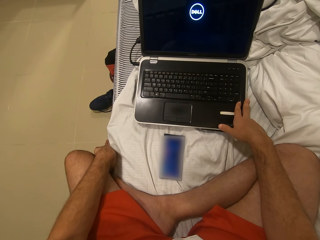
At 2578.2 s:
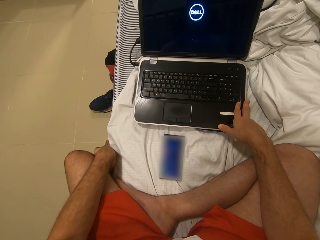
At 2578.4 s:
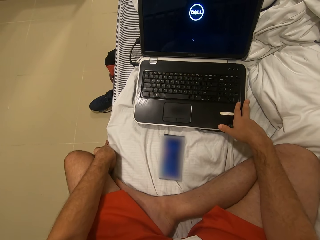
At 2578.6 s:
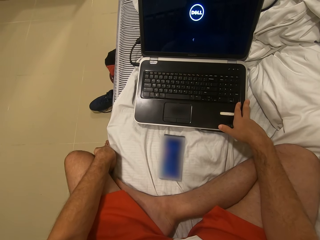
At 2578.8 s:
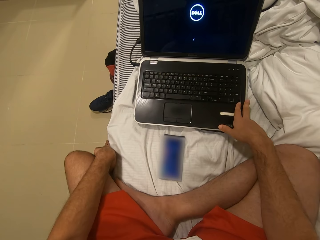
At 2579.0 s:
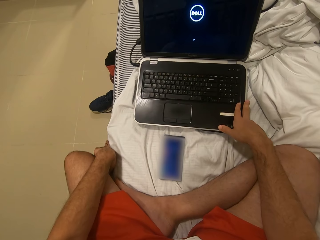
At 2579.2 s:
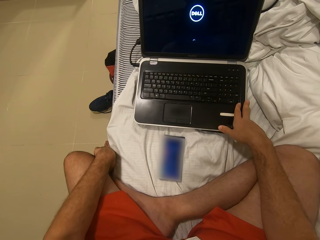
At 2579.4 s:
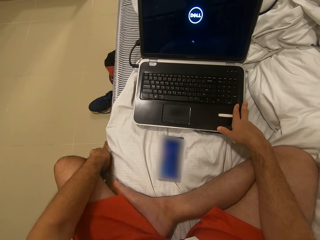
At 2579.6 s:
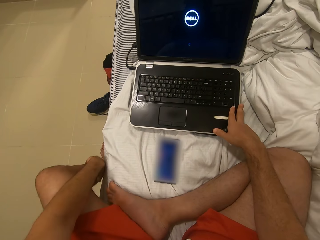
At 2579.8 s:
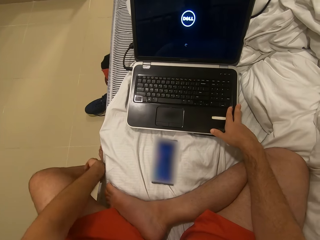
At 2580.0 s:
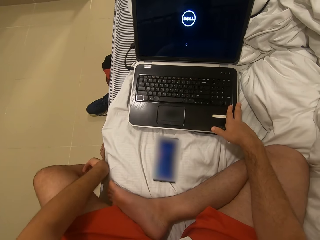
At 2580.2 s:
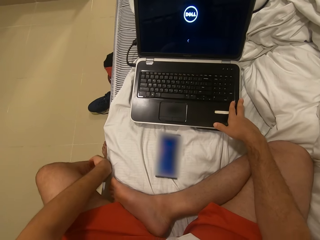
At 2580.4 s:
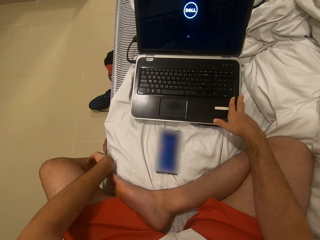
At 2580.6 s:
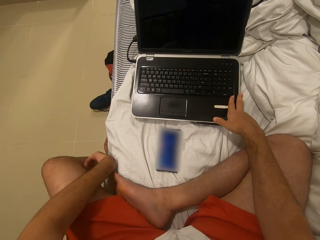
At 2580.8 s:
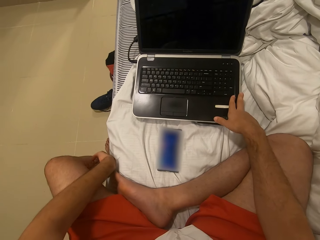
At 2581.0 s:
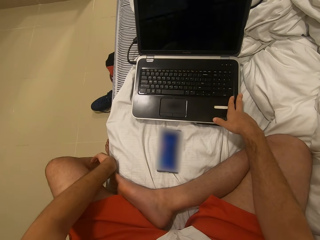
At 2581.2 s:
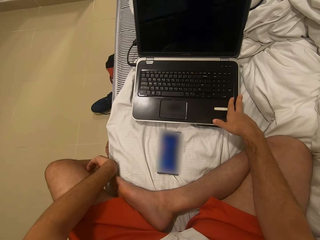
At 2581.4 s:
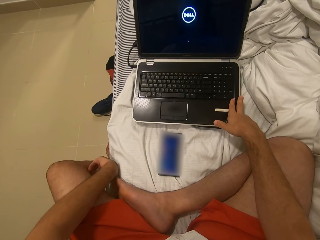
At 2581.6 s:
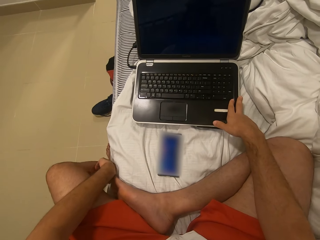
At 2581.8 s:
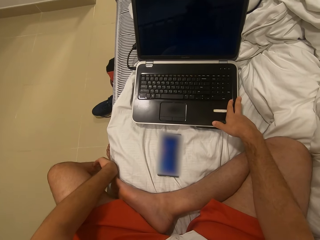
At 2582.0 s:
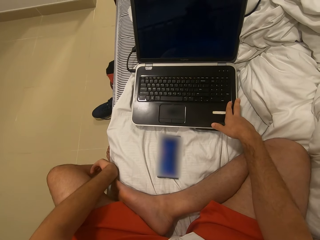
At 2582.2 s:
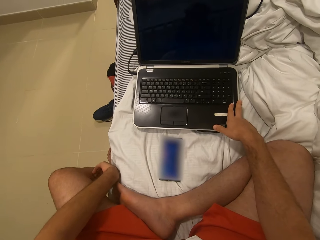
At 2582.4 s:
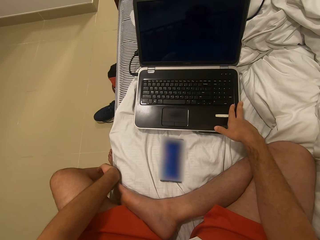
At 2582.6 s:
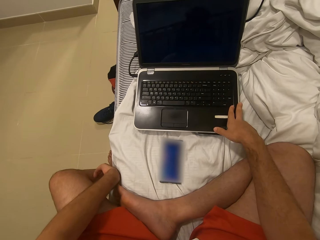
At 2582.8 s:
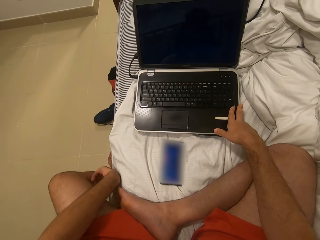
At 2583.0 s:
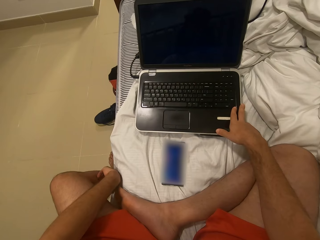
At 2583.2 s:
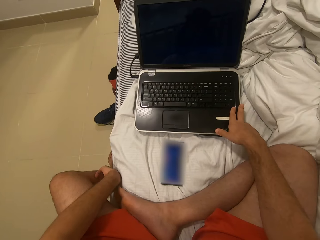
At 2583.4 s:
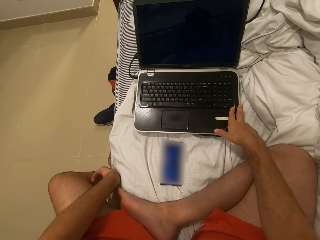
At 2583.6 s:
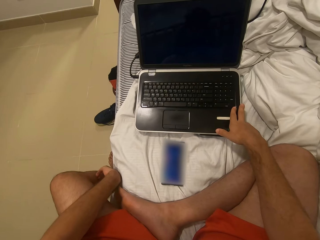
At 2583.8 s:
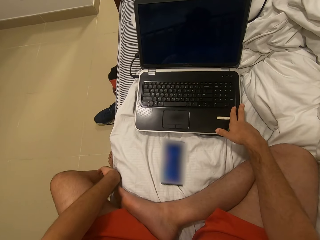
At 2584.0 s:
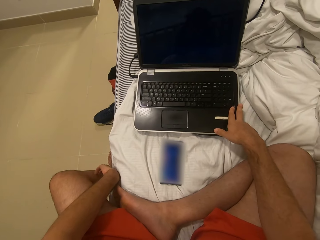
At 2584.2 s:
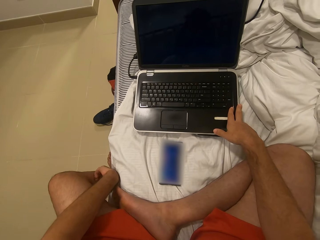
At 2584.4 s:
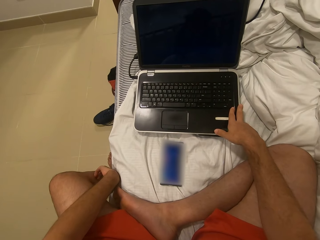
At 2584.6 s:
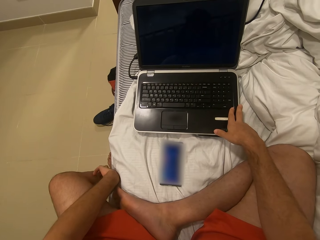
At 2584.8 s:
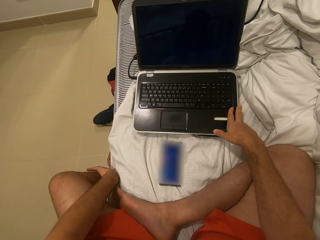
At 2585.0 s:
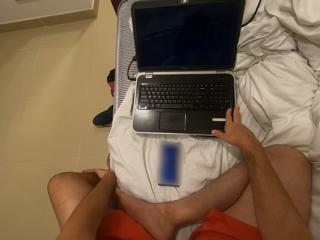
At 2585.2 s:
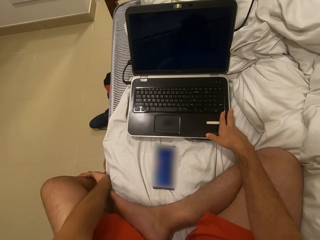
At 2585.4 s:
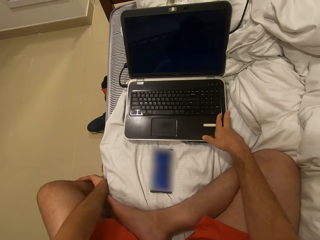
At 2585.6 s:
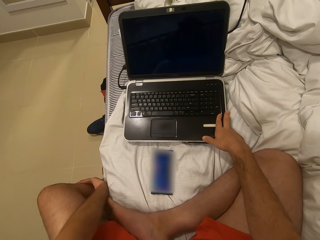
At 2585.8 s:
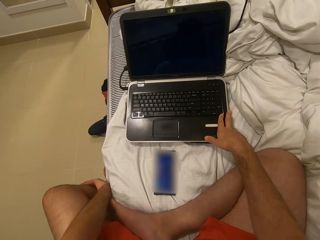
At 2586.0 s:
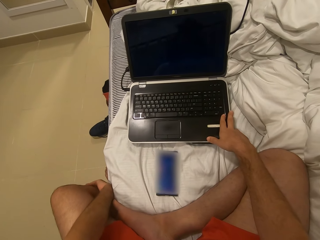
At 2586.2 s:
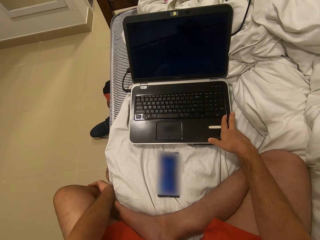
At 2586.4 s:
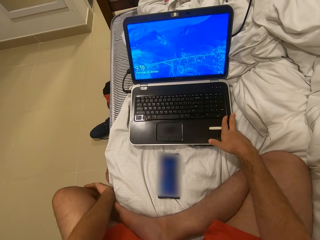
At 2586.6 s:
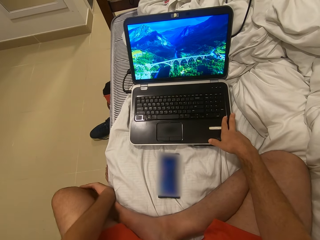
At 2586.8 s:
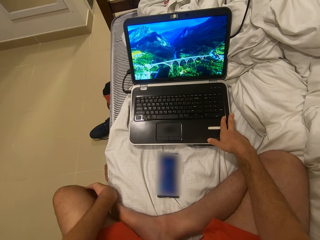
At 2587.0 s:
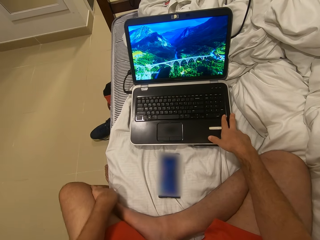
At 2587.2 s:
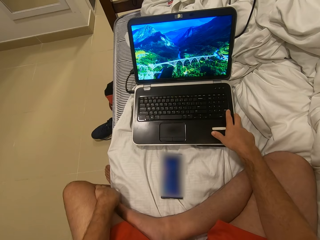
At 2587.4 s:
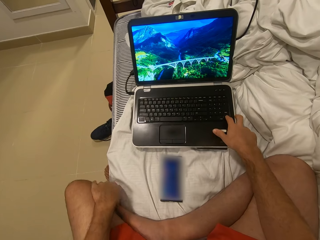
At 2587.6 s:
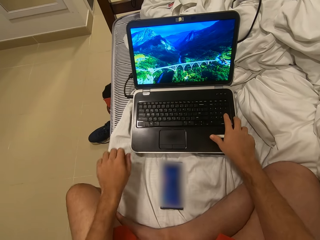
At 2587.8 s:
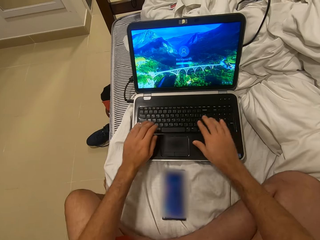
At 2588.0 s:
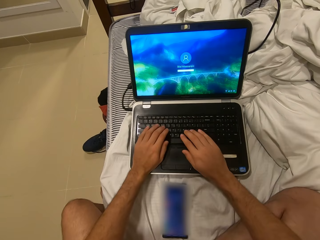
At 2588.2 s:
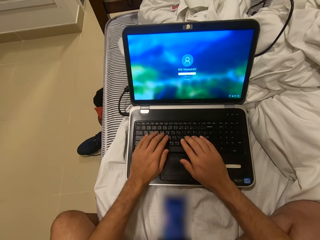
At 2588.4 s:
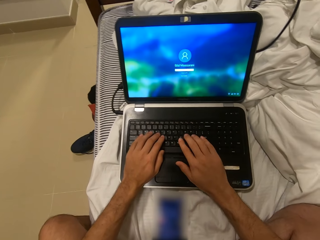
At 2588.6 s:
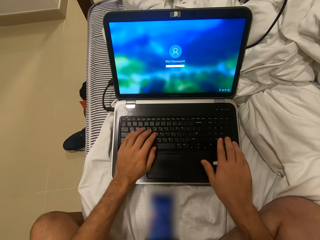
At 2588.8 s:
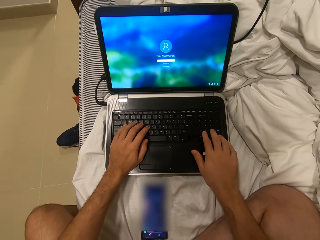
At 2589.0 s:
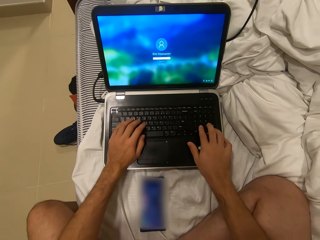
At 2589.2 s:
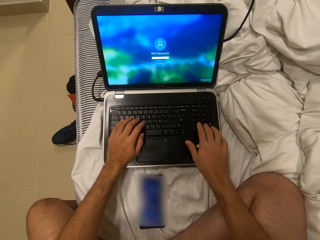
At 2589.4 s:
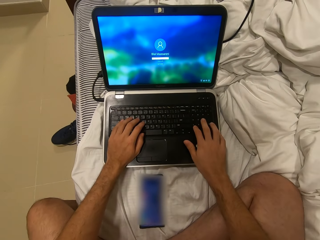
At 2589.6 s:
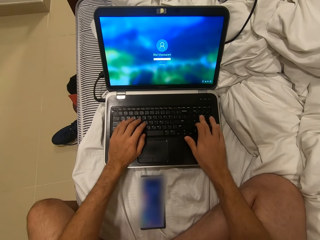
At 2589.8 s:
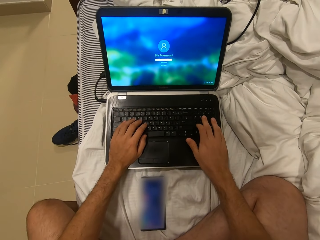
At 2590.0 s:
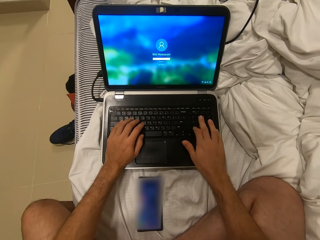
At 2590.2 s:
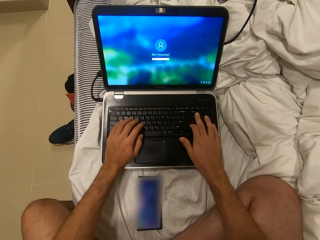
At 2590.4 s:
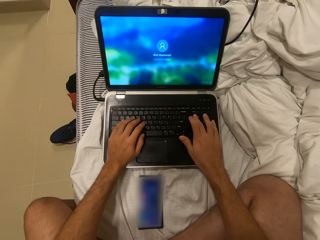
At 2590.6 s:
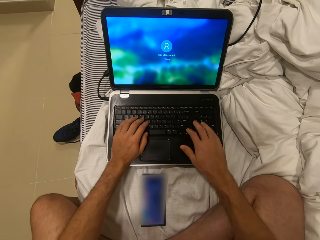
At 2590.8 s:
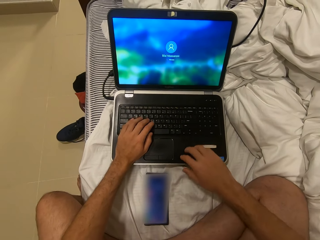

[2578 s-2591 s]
The camera wearer scratches a leg. They look at the laptop. They look at the laptop. They press the laptop and type the password. They operate the laptop.

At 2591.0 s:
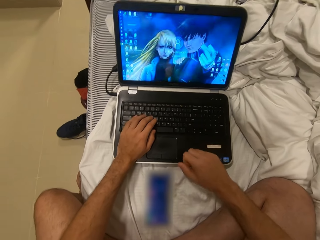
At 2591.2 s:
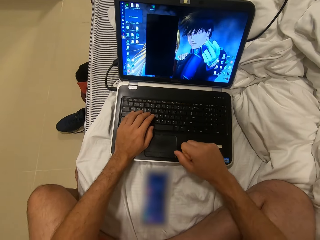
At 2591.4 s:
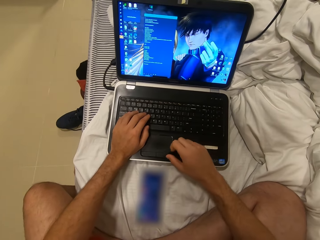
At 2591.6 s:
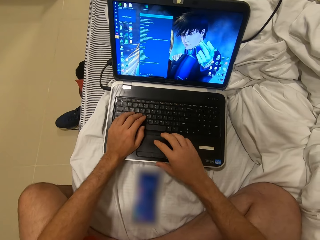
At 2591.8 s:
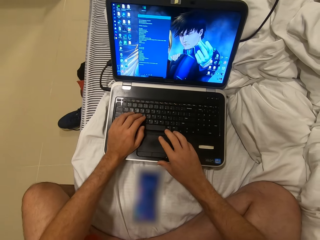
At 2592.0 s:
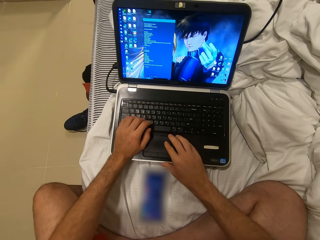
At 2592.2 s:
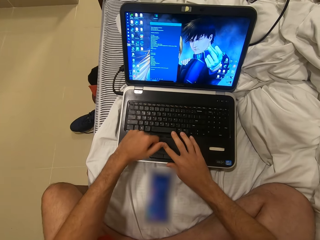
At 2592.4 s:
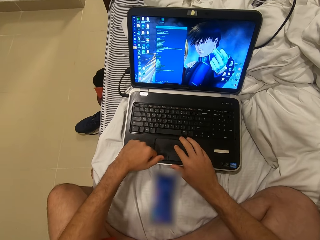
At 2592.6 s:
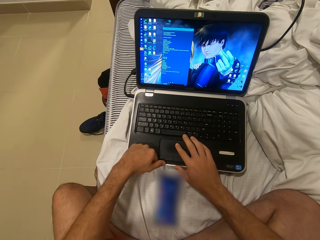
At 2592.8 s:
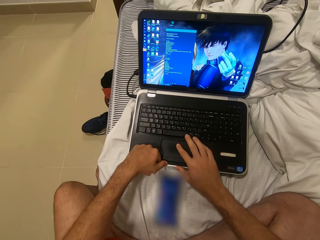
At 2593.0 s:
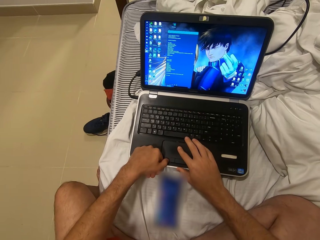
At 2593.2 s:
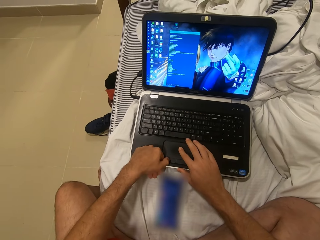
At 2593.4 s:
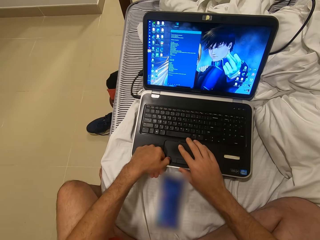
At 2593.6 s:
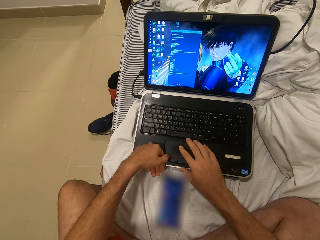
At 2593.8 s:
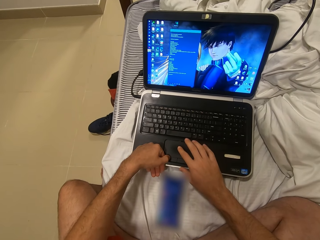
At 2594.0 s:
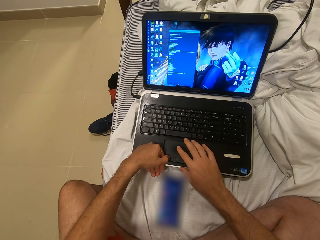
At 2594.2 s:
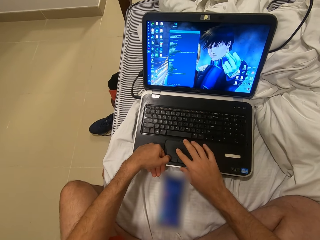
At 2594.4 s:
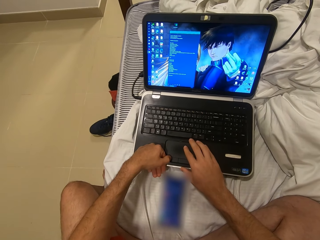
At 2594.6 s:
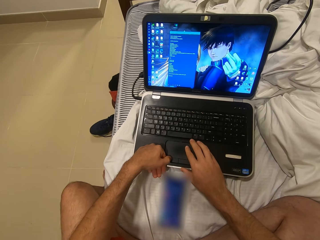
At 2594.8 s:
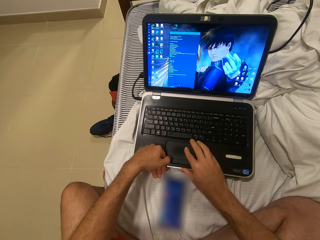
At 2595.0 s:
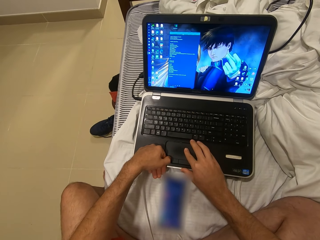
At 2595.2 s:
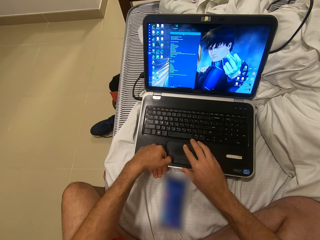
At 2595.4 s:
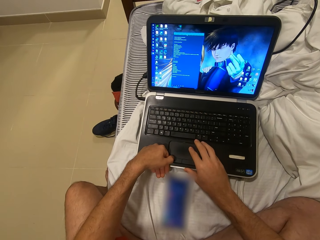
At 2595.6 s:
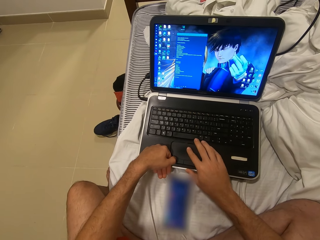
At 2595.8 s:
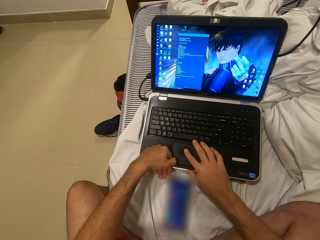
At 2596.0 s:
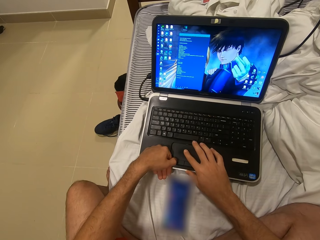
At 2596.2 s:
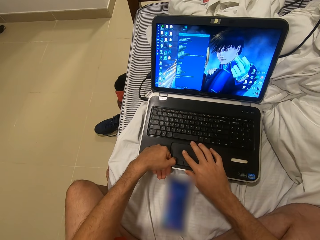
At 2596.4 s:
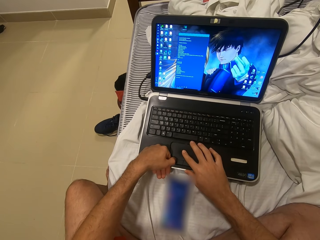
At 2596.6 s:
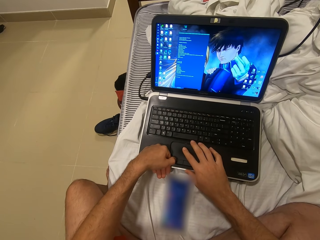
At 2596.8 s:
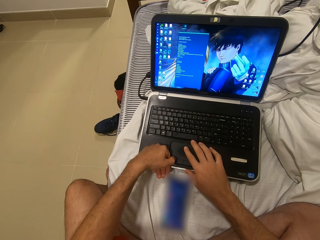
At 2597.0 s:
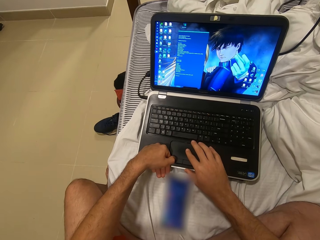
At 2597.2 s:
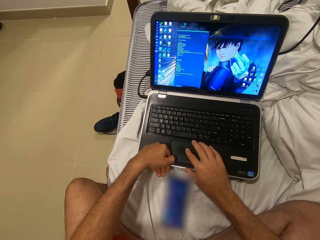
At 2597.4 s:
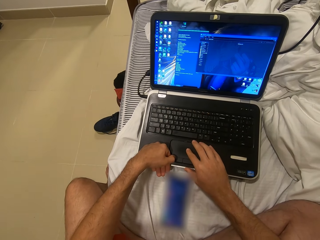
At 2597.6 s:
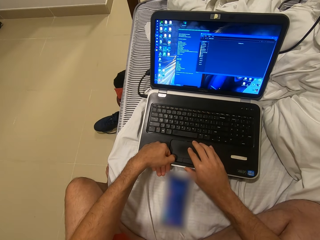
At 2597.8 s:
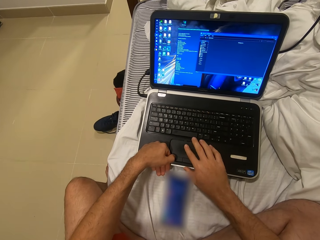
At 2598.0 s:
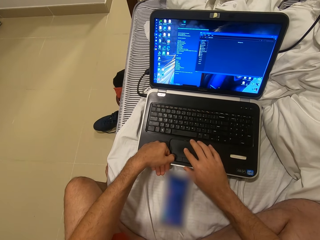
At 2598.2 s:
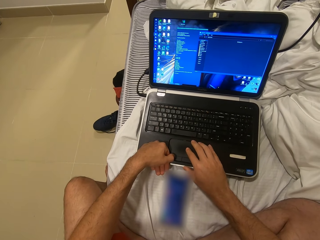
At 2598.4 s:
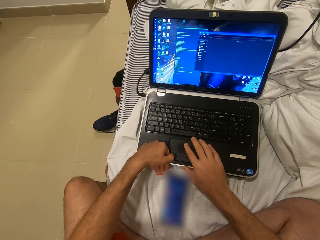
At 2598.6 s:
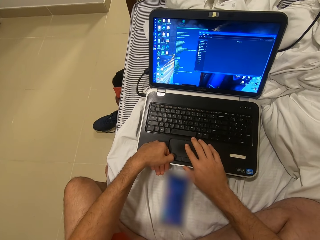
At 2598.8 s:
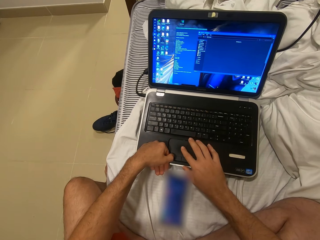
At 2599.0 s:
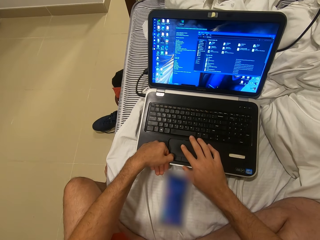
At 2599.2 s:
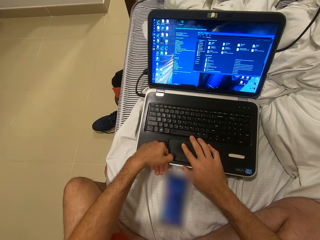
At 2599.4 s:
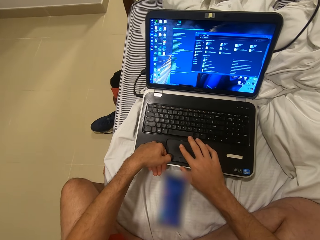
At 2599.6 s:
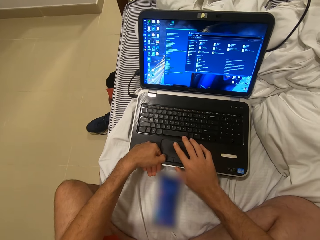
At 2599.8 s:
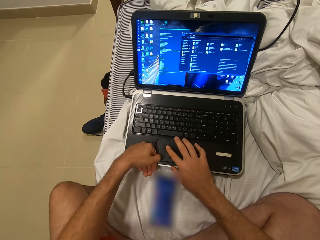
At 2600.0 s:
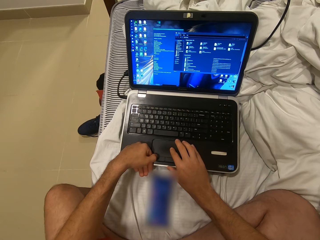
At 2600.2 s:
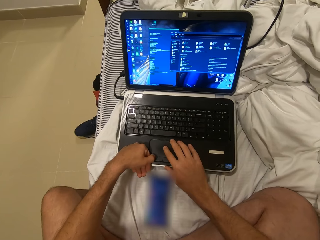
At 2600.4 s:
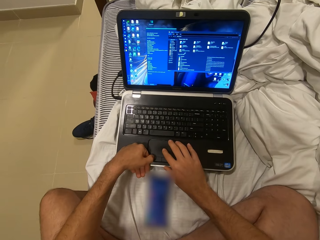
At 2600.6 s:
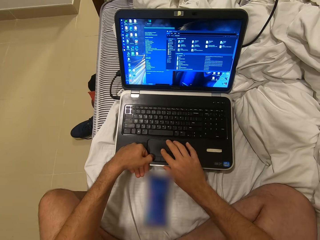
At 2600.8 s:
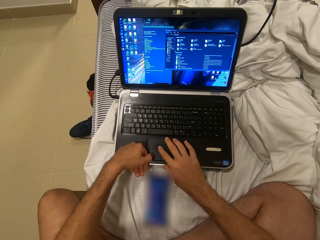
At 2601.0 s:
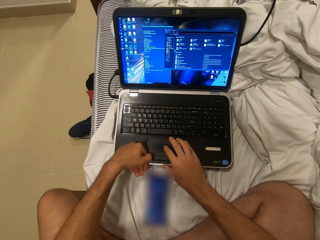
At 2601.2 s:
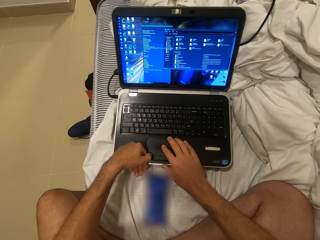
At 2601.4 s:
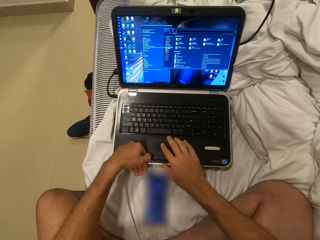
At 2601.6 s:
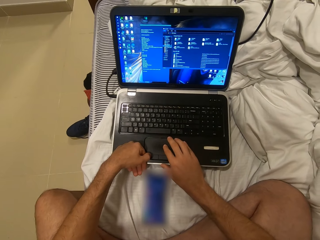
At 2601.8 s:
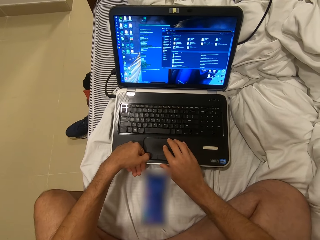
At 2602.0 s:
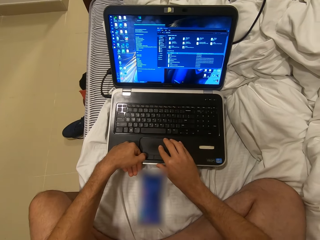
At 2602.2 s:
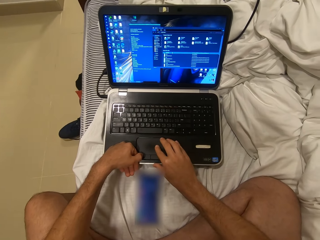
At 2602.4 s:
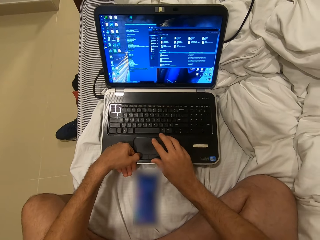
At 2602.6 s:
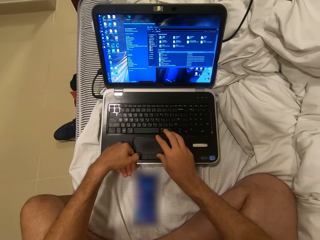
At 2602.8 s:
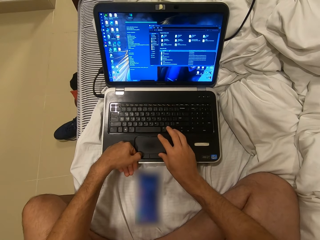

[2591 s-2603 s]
The camera wearer uses the laptop. They use the laptop again.
